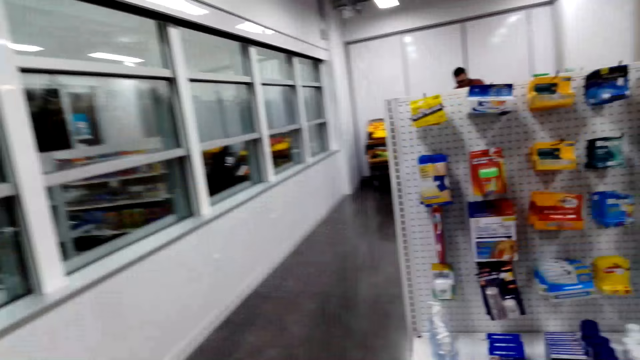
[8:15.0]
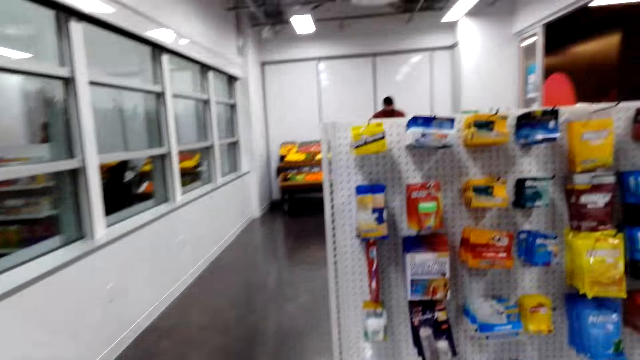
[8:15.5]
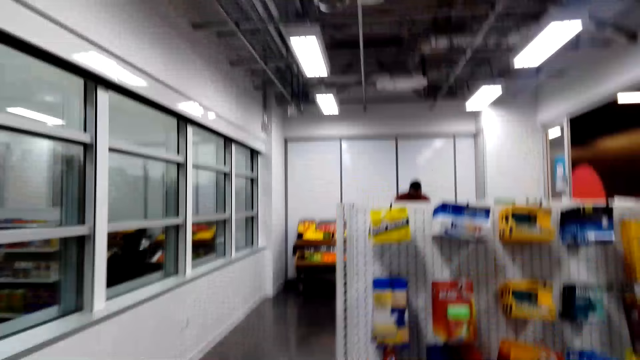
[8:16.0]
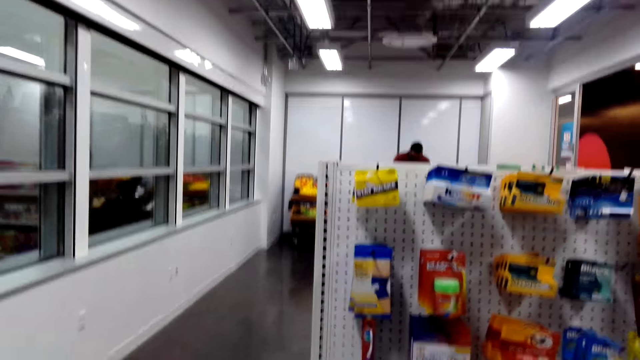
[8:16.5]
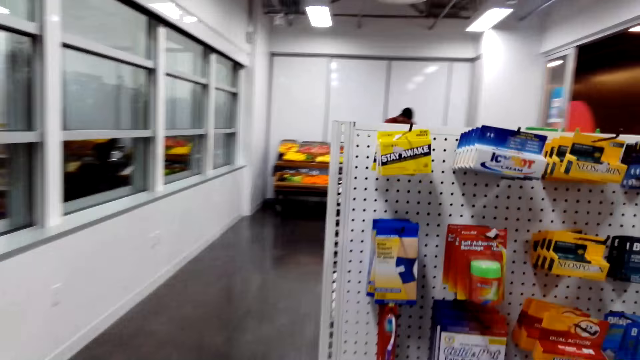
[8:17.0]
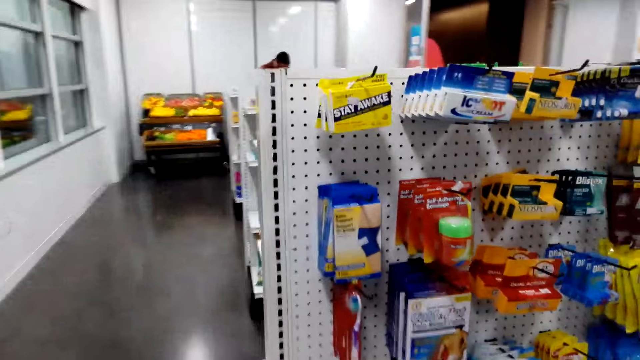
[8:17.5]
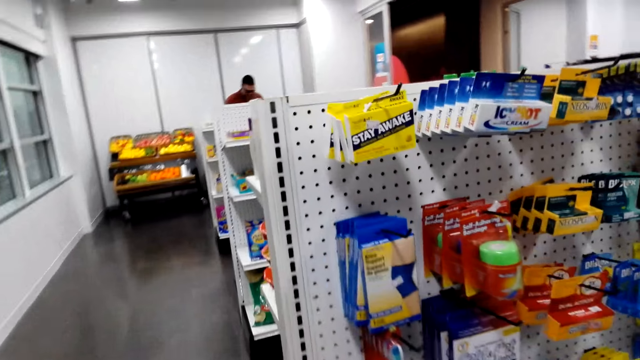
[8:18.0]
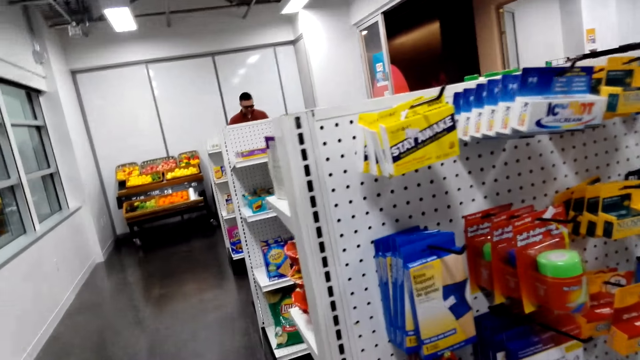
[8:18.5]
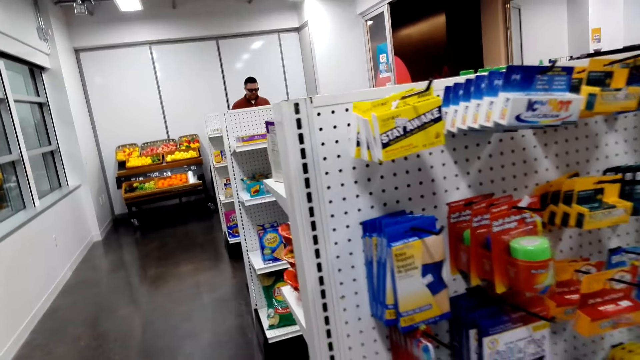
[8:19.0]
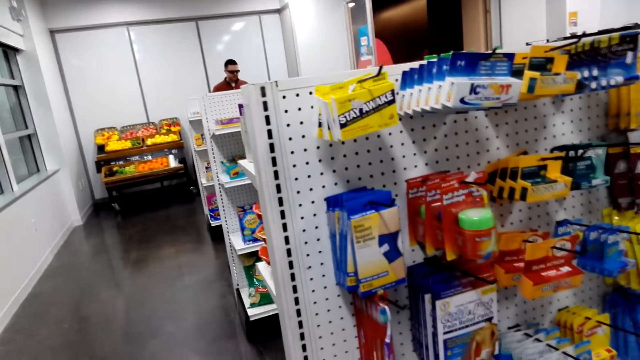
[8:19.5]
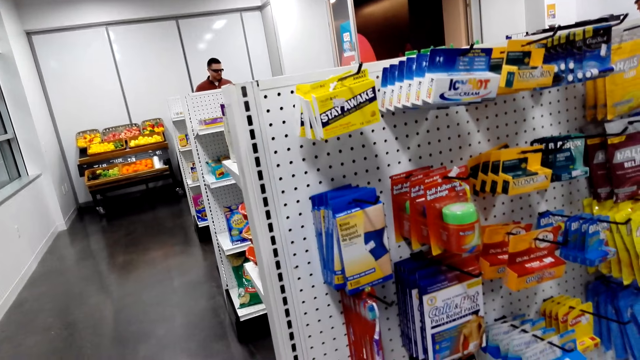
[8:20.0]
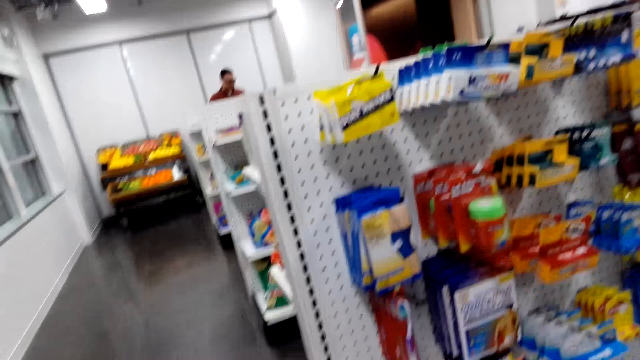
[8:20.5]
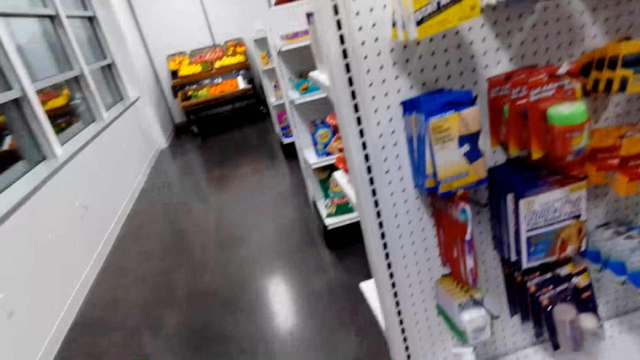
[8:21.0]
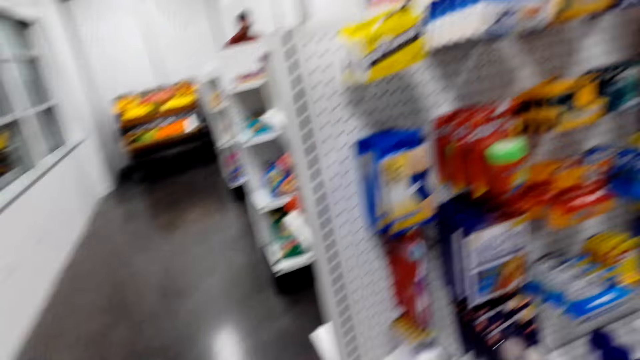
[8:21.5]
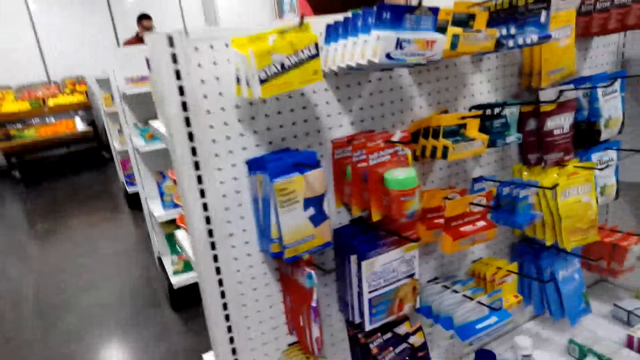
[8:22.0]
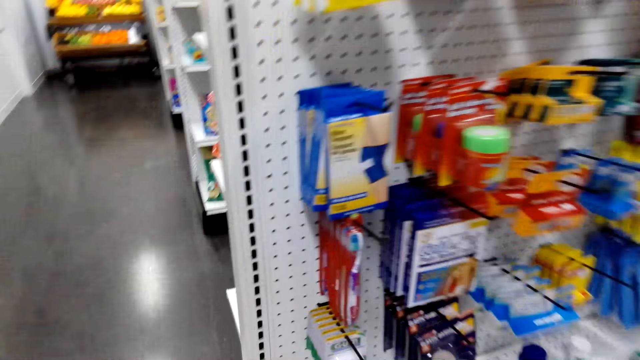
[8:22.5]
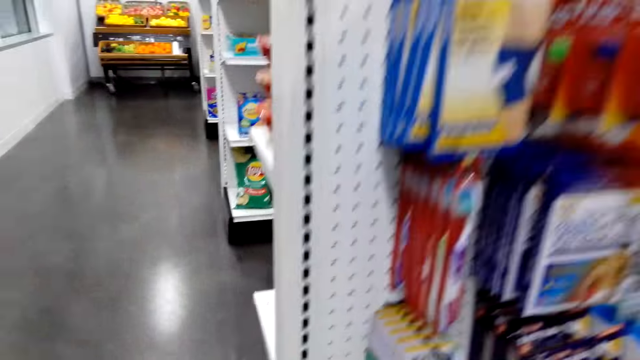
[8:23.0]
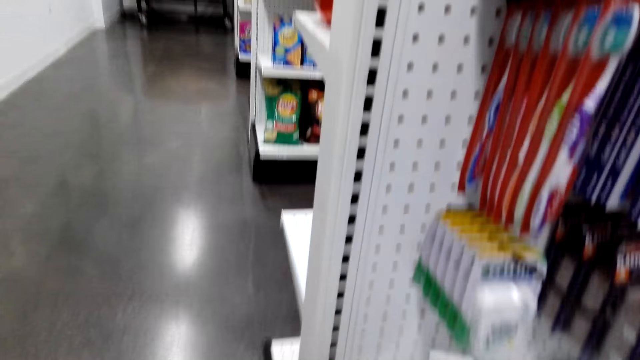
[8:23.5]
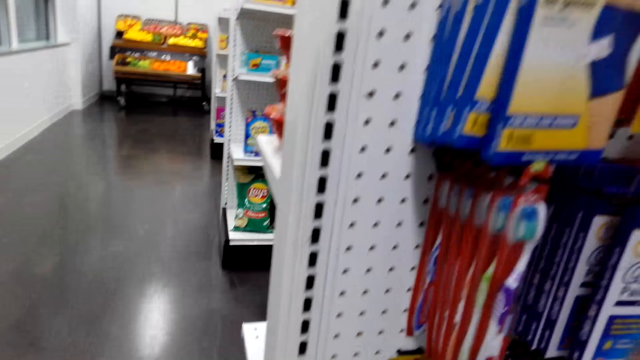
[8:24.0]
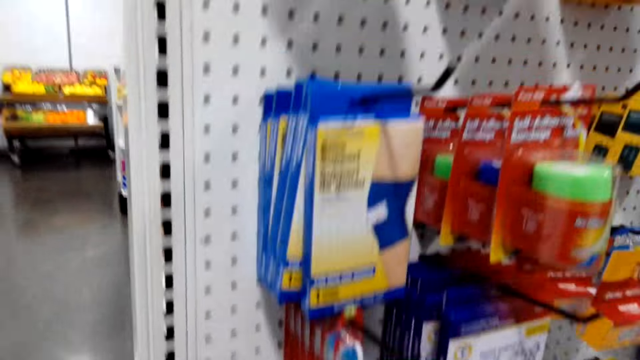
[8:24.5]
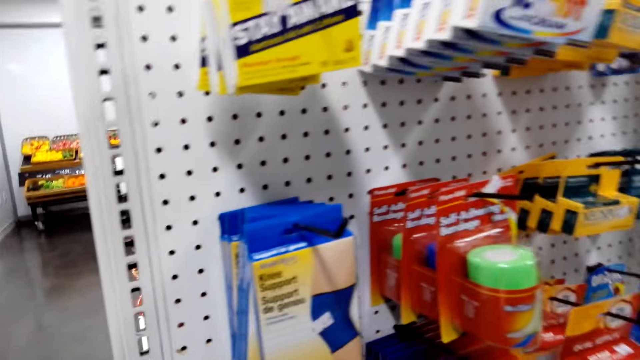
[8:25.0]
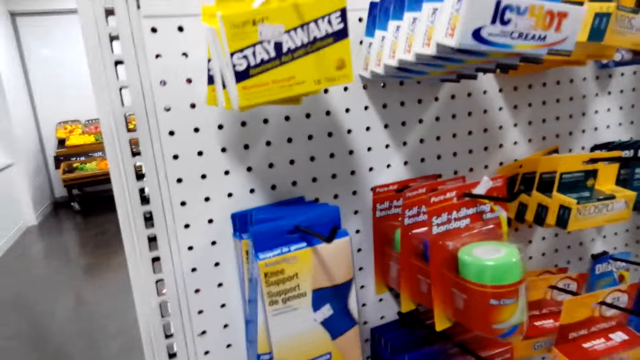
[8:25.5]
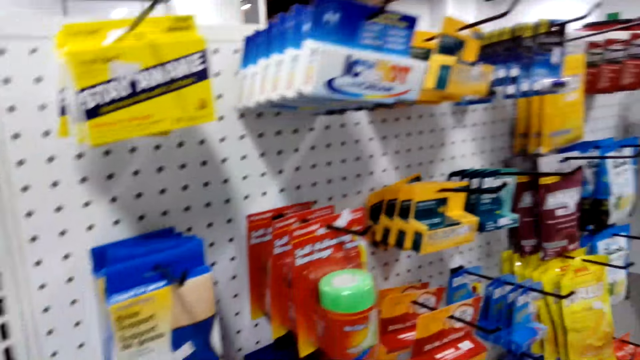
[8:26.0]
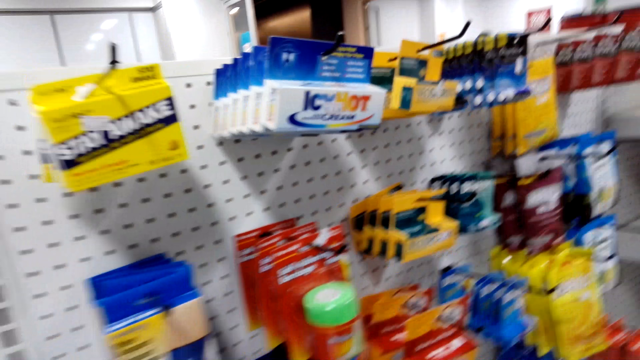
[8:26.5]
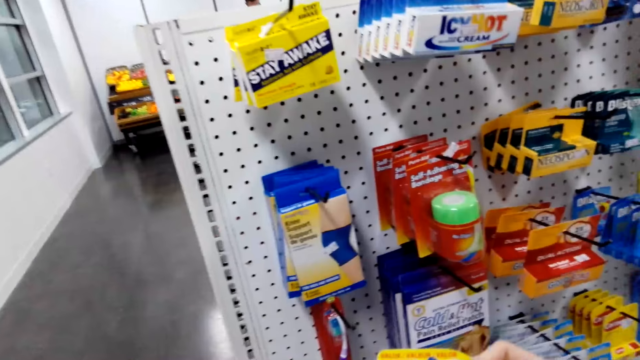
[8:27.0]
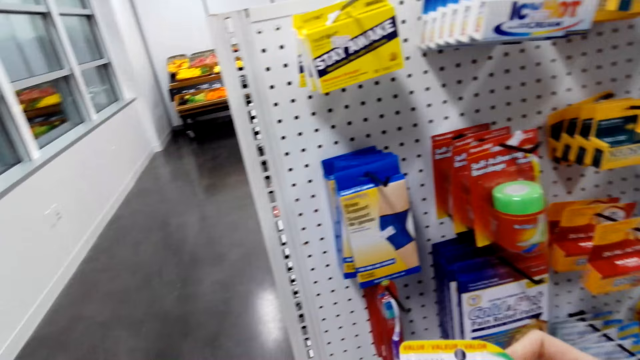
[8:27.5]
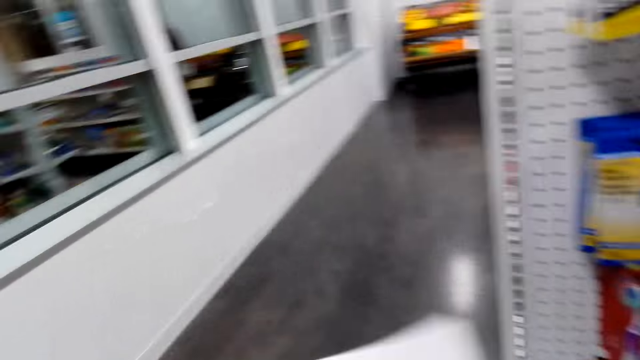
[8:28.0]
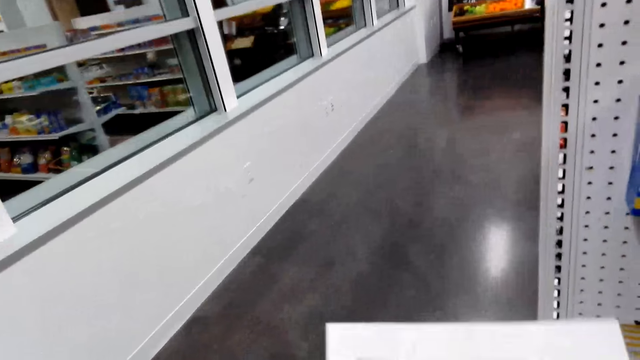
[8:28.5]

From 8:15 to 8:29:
The camera wearer walks around. They look around.

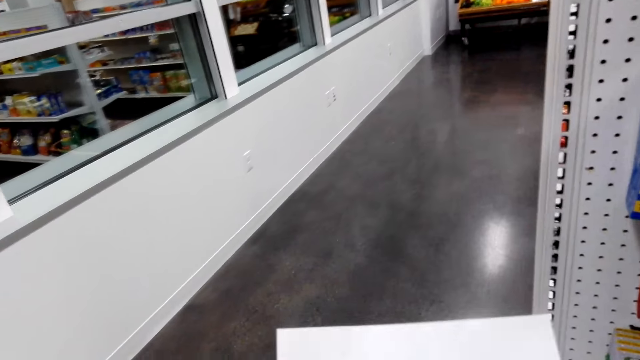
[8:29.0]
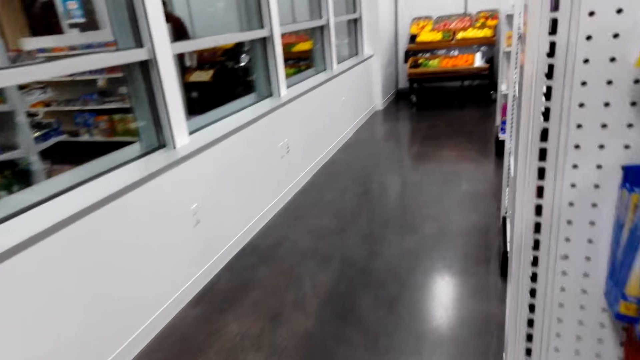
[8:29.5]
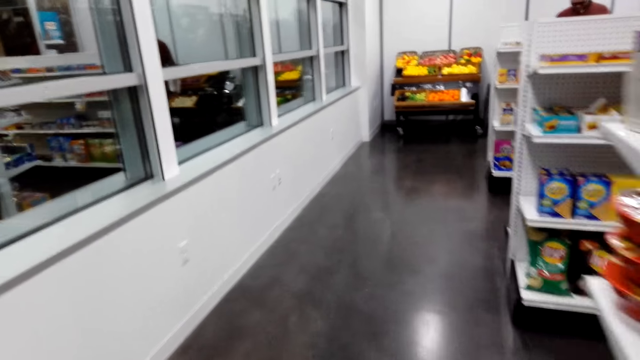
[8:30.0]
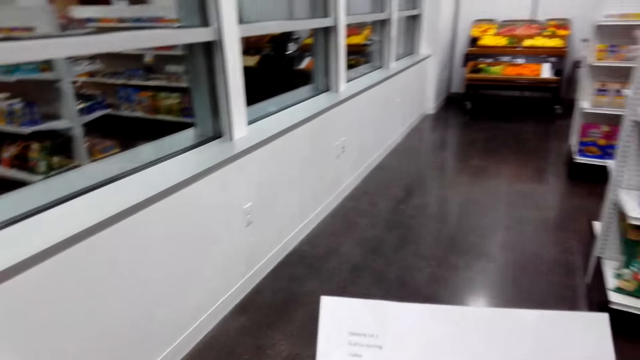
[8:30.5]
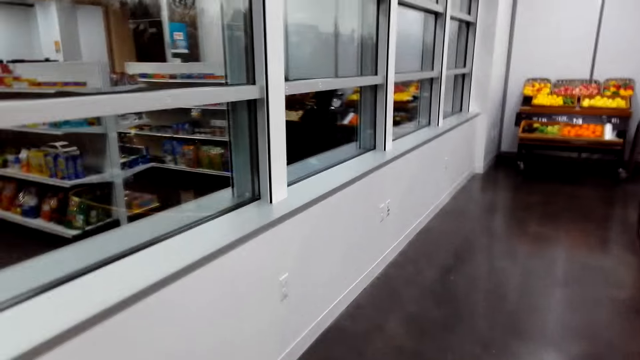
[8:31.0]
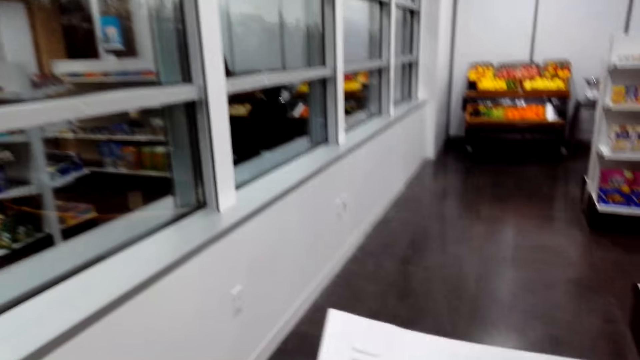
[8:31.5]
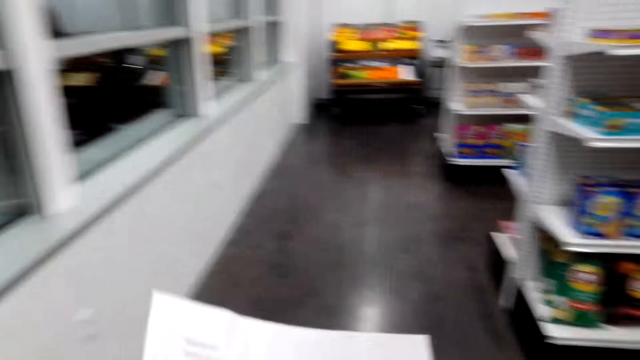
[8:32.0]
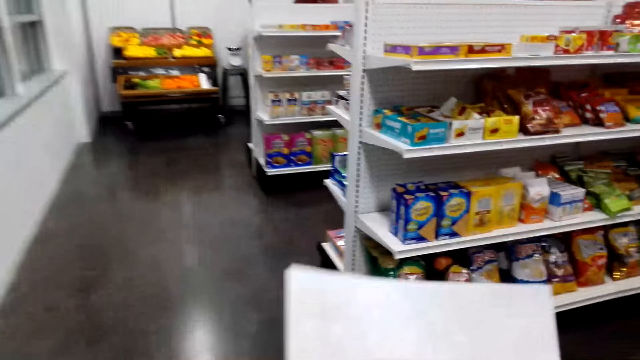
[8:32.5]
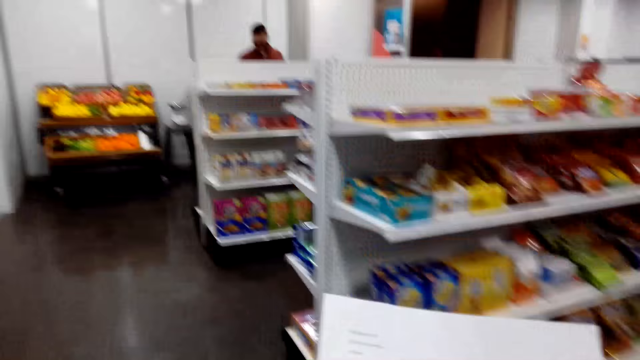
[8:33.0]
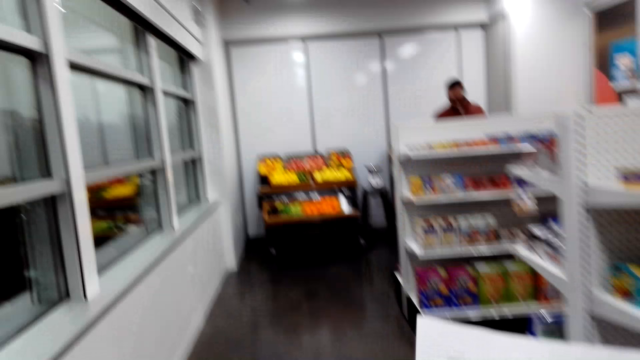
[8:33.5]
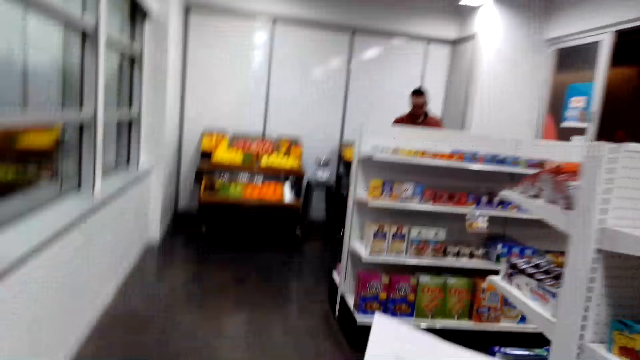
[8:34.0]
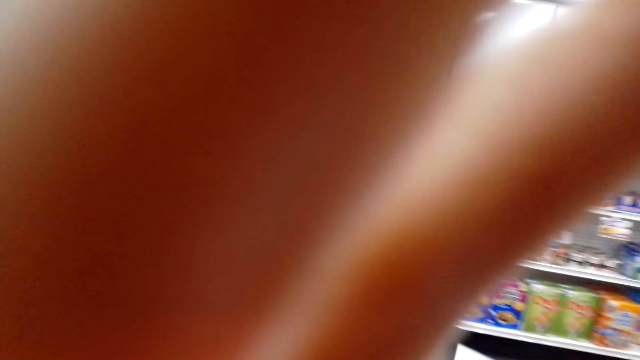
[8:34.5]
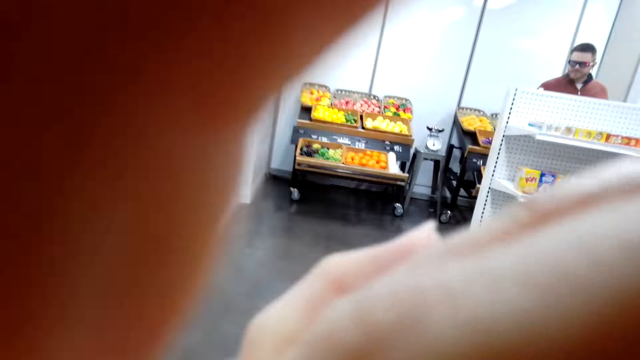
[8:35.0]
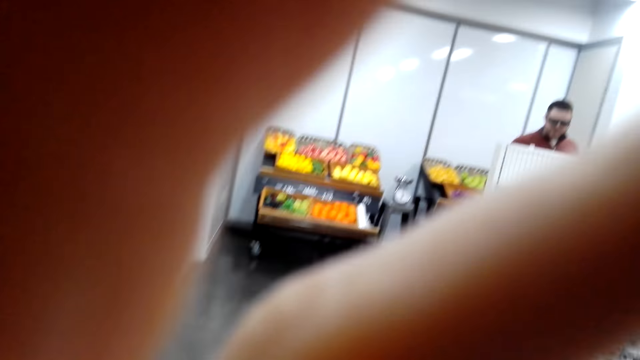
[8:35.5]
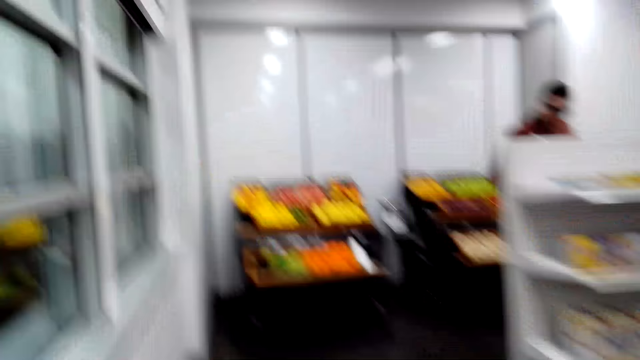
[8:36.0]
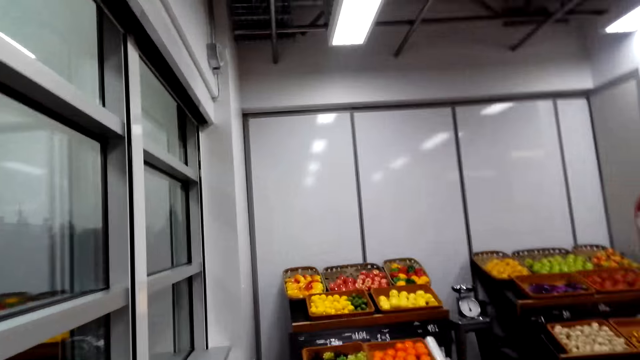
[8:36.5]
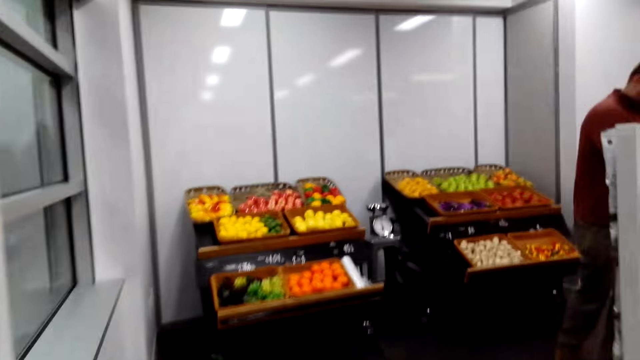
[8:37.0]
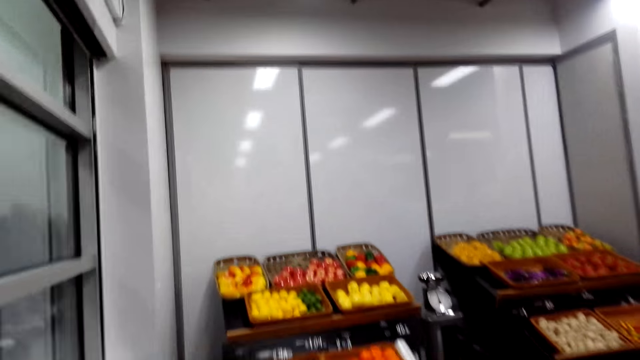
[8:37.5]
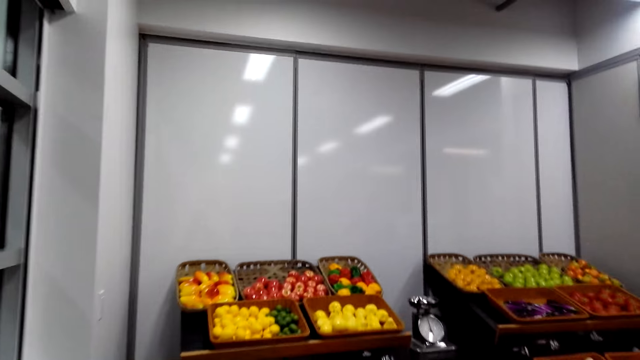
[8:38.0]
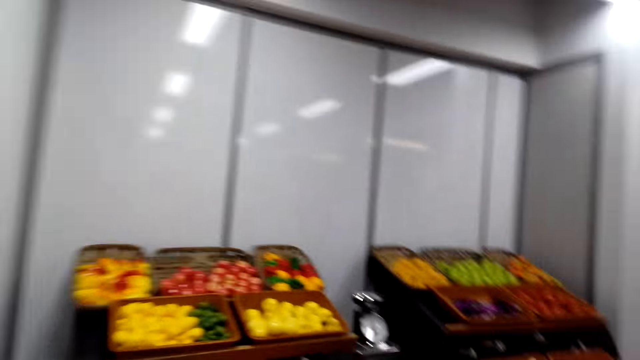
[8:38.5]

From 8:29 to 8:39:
The camera wearer looks through the shopping list. She adjusts her camera. She walks around.
